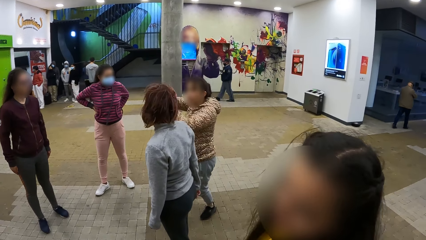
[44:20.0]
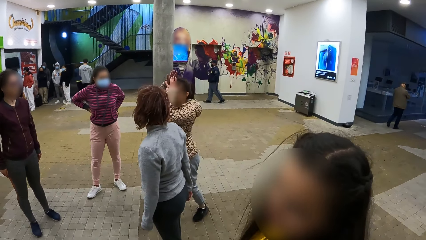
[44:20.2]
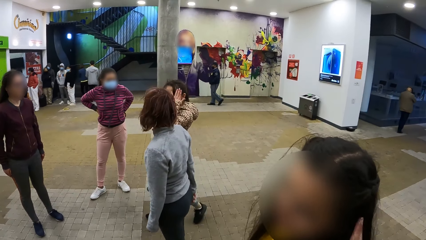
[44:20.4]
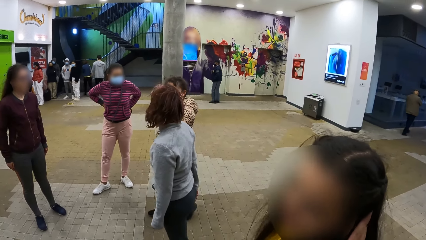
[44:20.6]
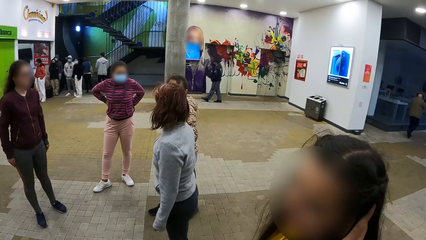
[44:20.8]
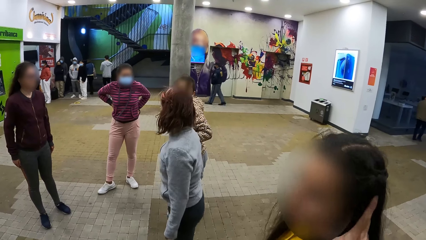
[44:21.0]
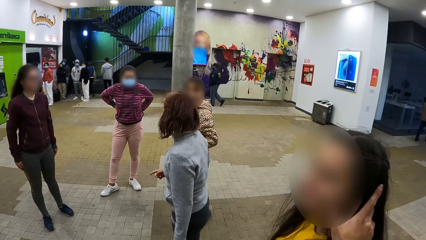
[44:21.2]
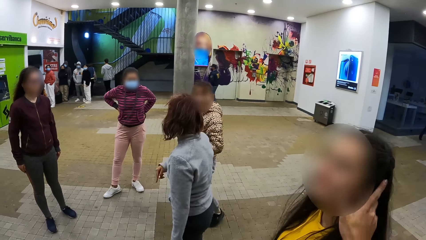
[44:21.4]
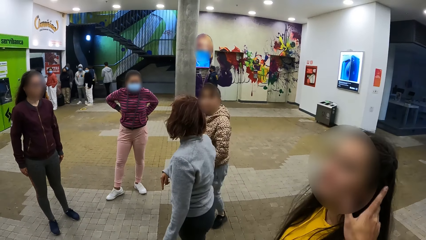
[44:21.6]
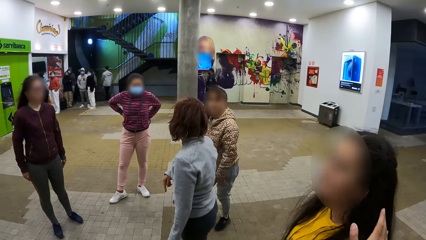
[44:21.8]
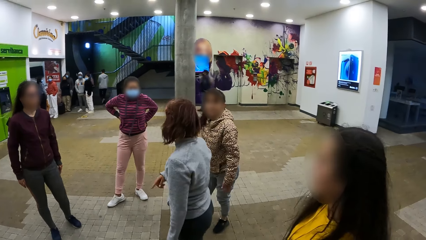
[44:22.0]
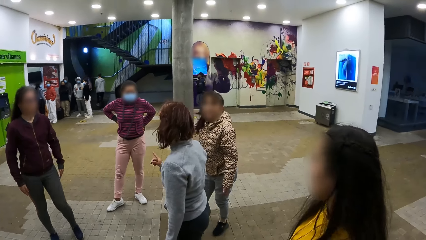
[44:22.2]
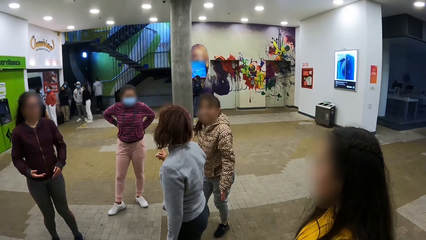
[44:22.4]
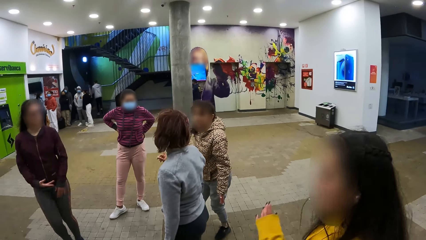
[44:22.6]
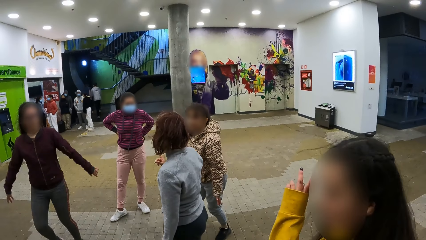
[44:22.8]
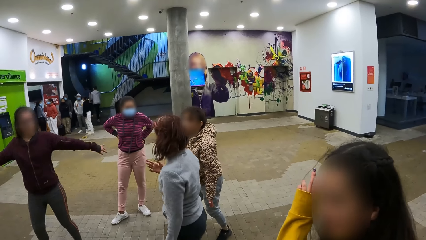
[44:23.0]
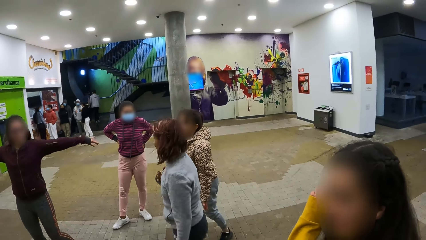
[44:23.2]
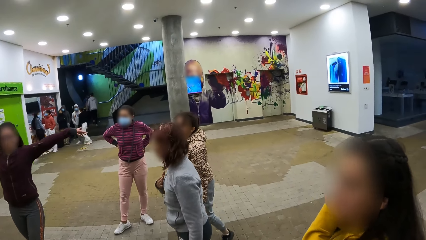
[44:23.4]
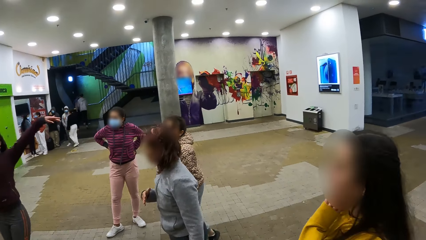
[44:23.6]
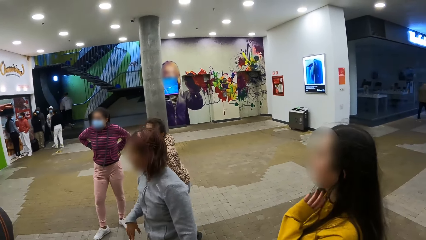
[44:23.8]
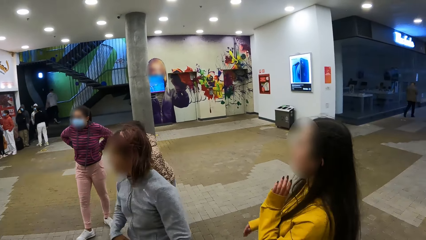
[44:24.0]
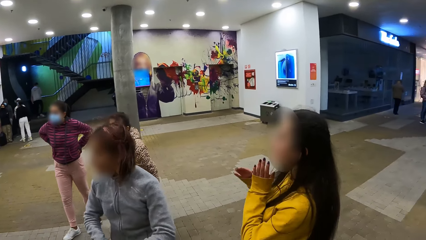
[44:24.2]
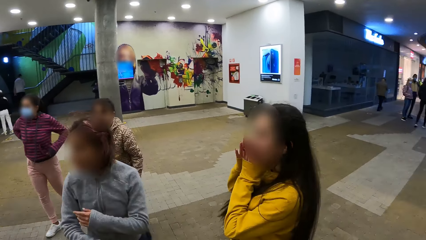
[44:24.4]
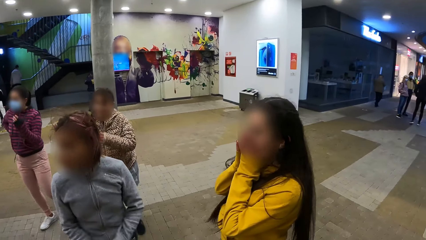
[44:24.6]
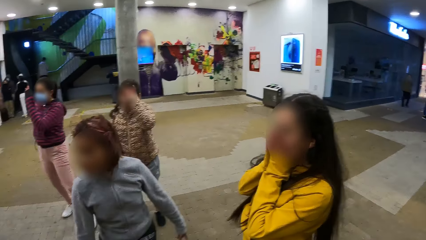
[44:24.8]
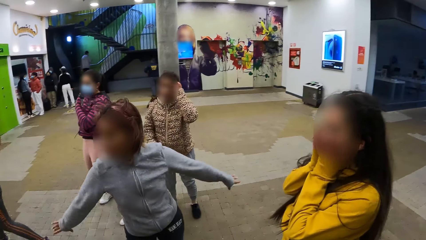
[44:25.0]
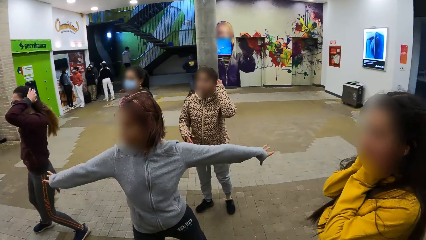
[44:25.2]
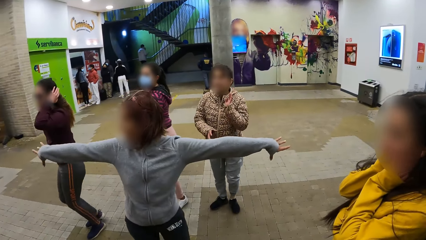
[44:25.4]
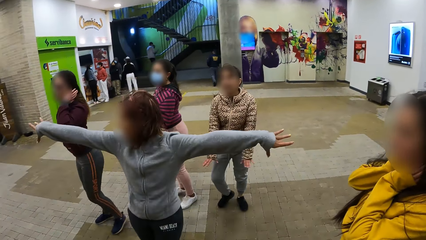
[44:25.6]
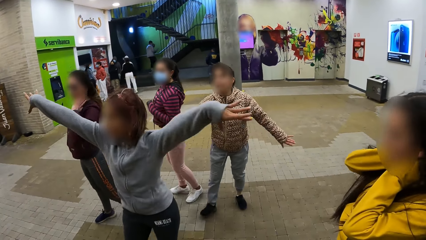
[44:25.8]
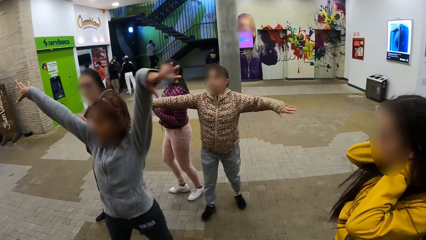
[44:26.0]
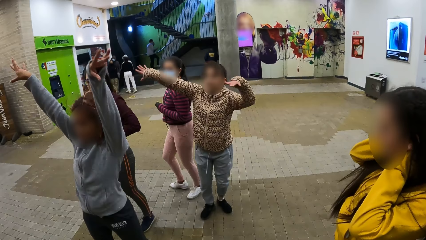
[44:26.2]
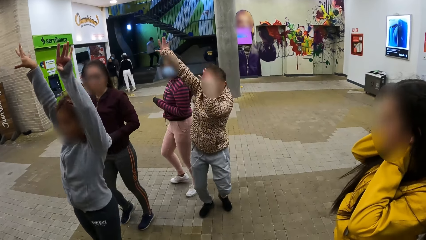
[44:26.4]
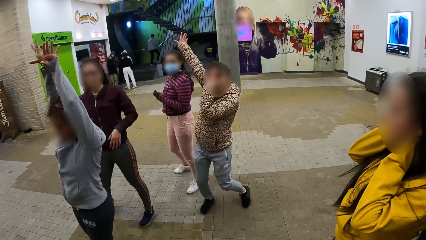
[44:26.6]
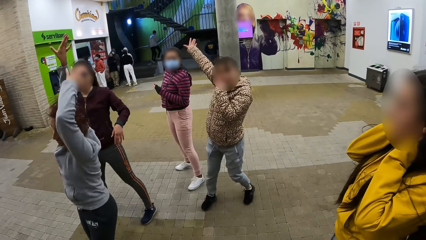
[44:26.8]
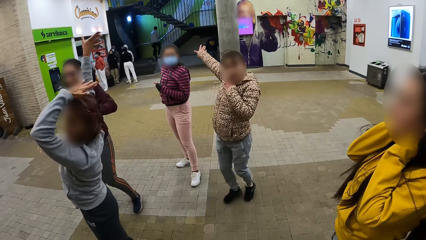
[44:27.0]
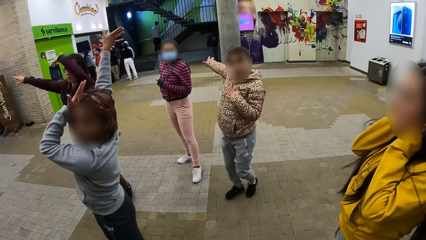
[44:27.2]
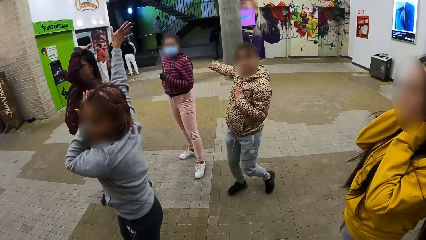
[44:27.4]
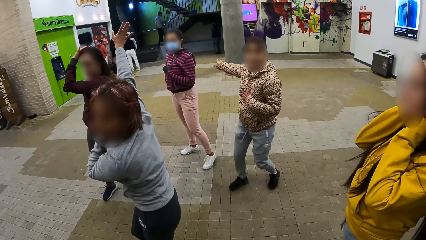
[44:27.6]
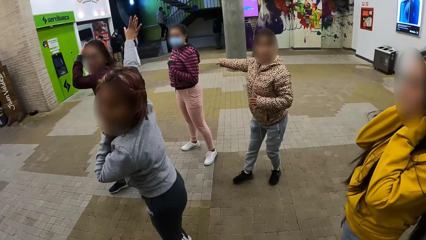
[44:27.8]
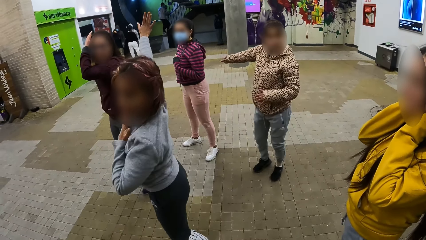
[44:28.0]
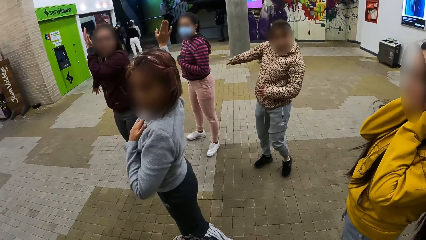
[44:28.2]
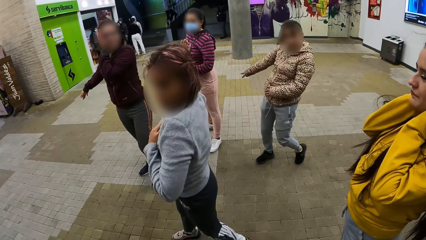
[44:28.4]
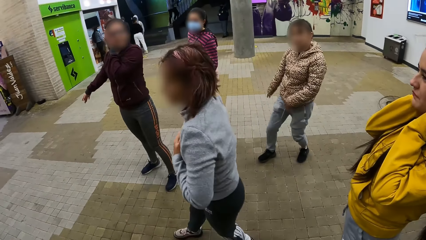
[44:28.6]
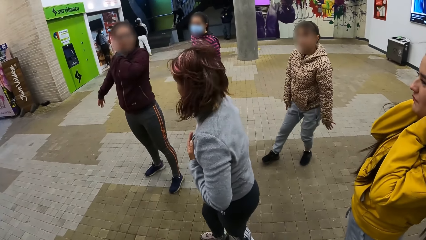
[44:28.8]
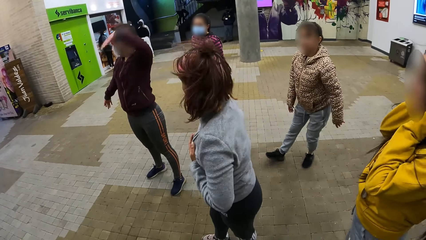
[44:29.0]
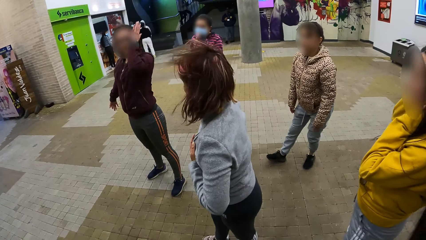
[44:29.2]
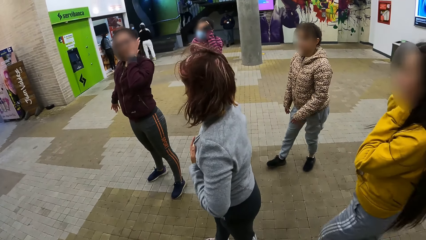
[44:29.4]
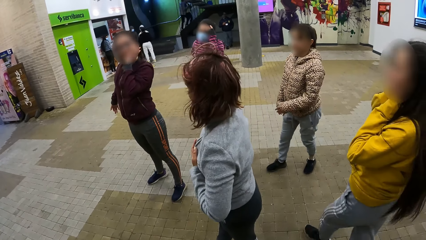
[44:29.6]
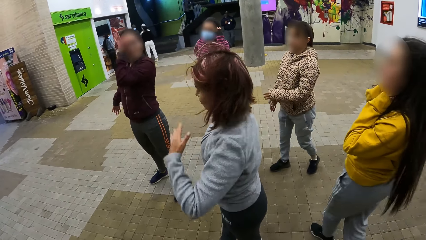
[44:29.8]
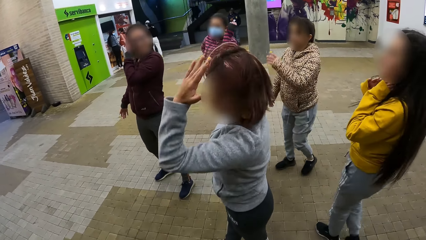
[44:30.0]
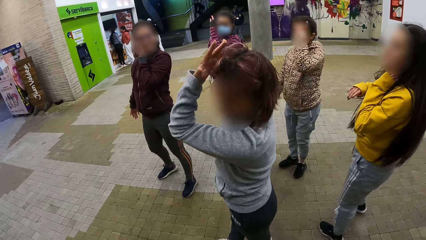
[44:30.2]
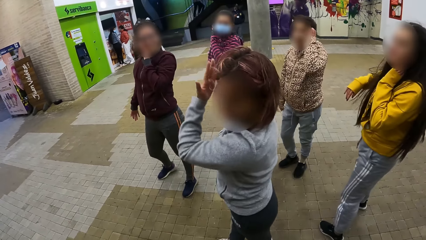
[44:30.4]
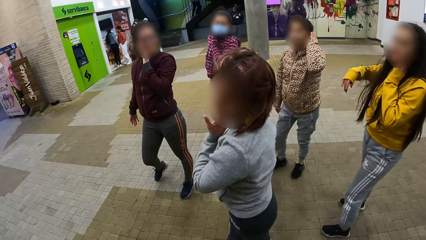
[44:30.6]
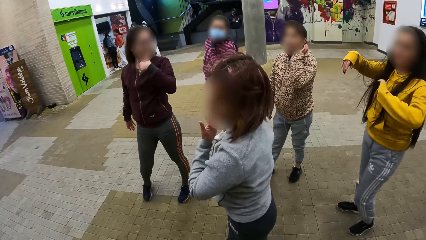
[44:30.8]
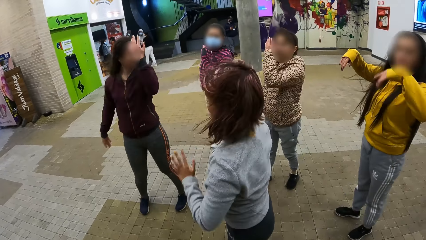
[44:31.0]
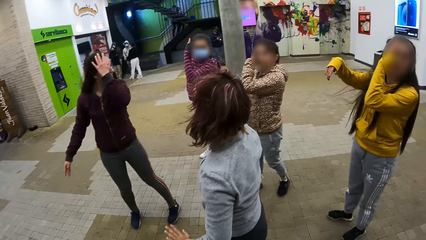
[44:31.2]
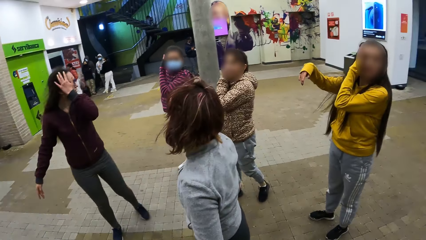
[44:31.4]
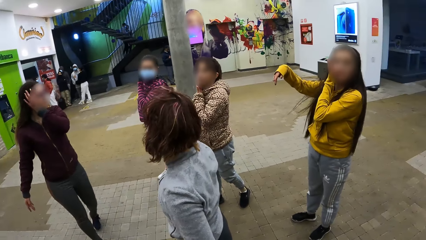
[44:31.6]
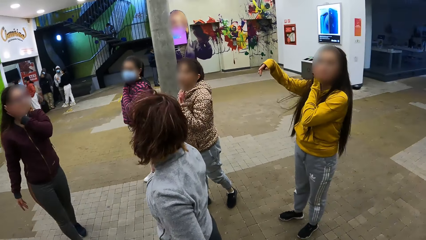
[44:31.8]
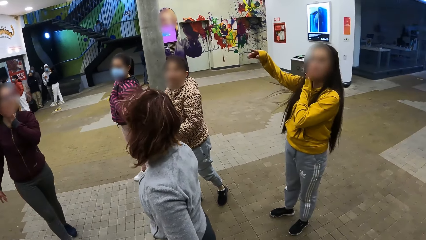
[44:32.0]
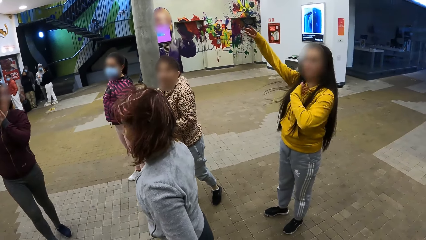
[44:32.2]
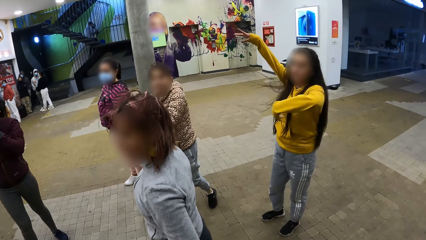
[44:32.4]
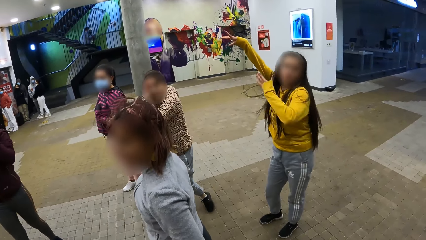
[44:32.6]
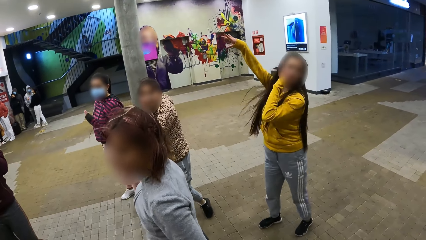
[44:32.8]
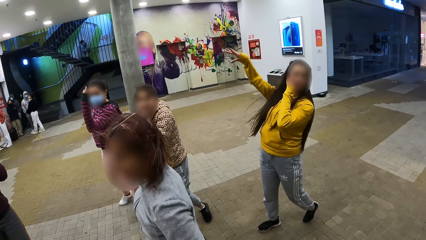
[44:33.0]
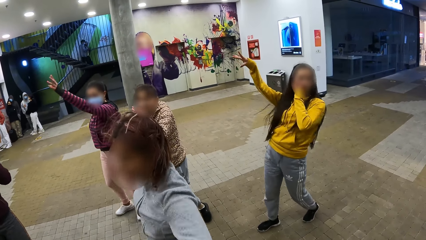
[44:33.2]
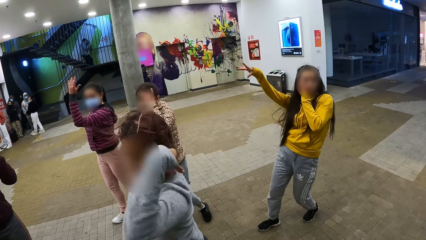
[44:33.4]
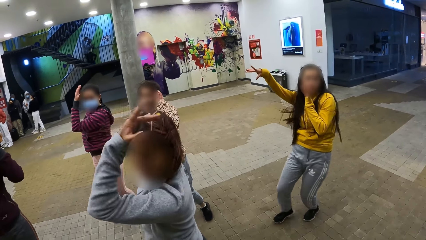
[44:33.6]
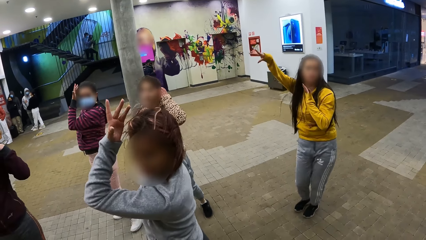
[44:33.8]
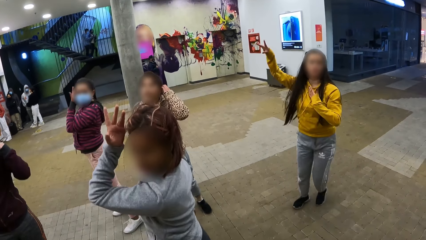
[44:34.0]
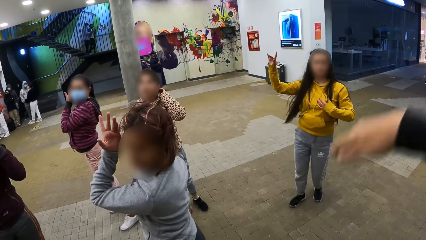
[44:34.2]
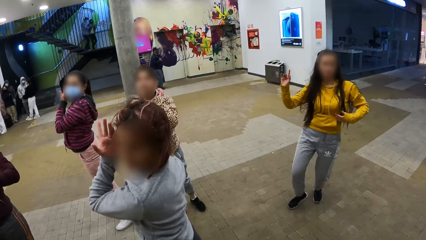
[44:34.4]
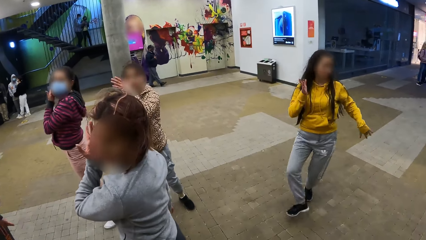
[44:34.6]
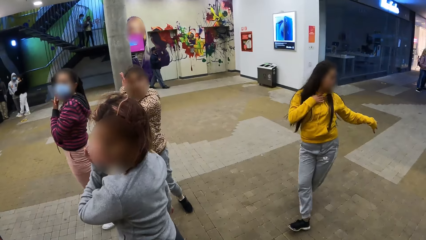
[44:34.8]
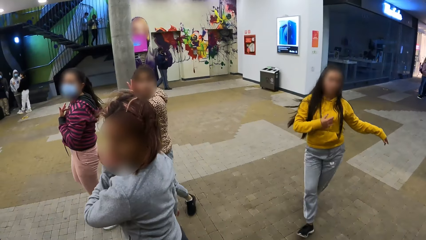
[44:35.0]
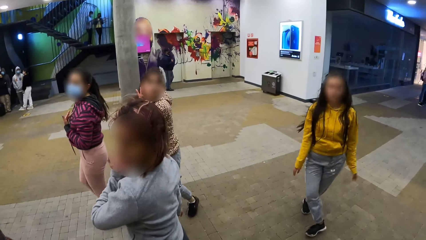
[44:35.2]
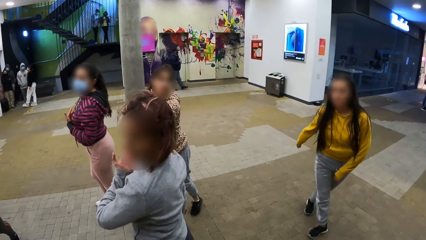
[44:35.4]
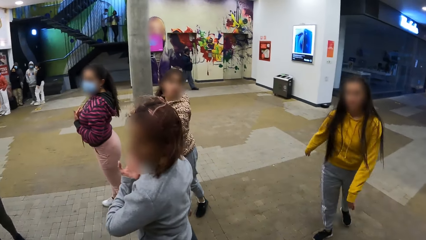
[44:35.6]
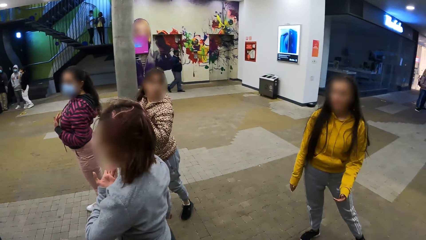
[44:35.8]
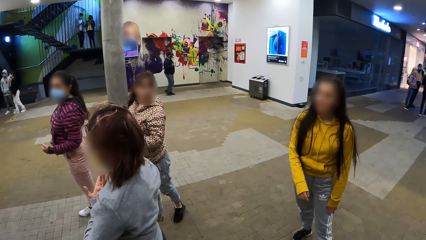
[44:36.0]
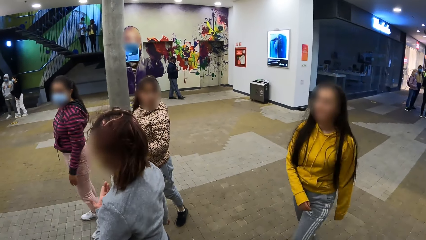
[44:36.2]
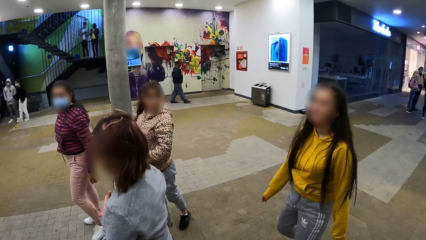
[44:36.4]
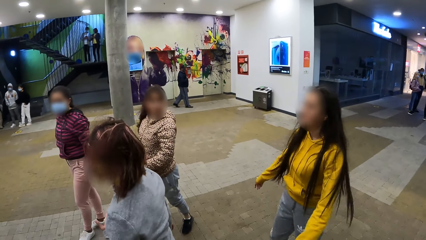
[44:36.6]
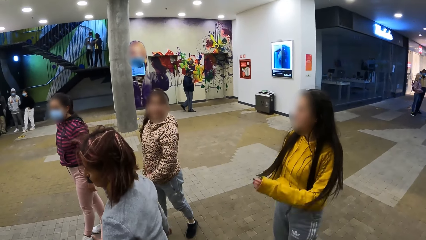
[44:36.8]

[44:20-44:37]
A girl fixes her hair. The girl touches her face. The girl walks towards the dancers. The girl dances with the group.
